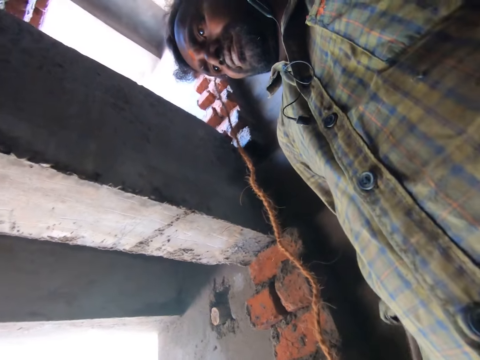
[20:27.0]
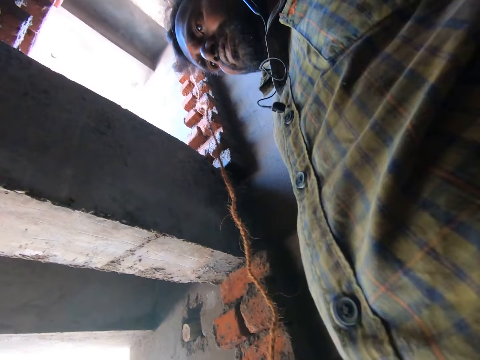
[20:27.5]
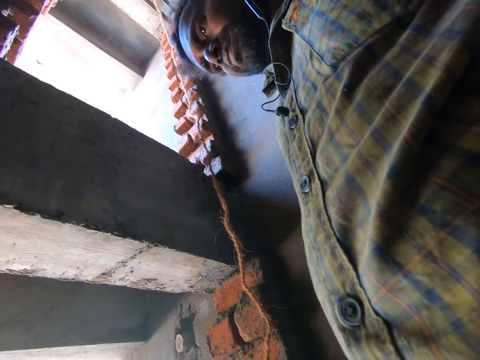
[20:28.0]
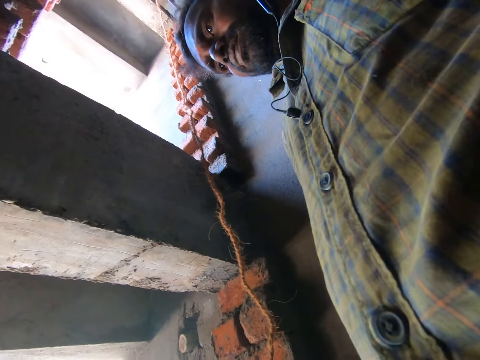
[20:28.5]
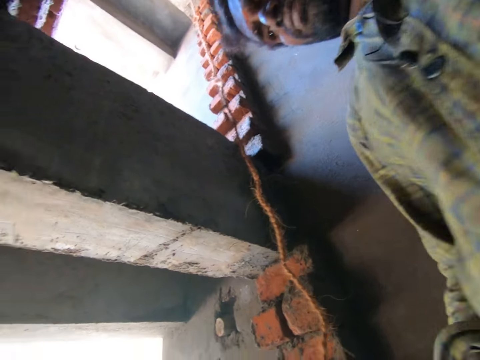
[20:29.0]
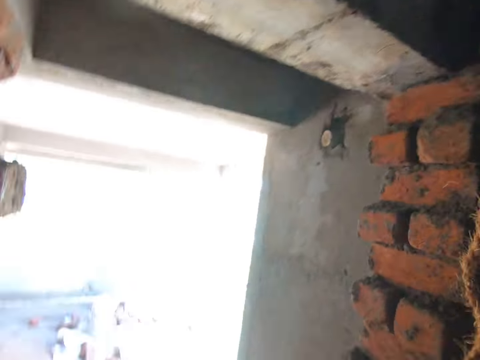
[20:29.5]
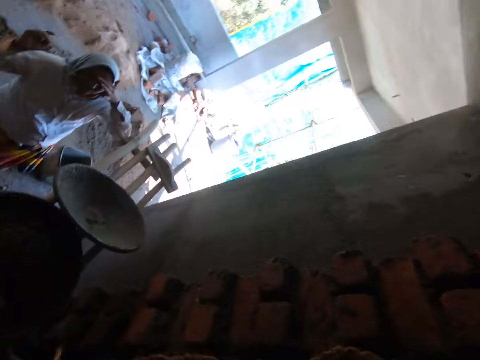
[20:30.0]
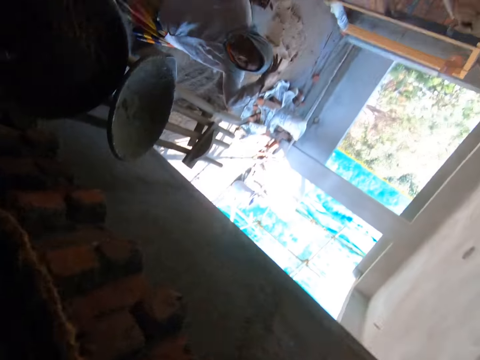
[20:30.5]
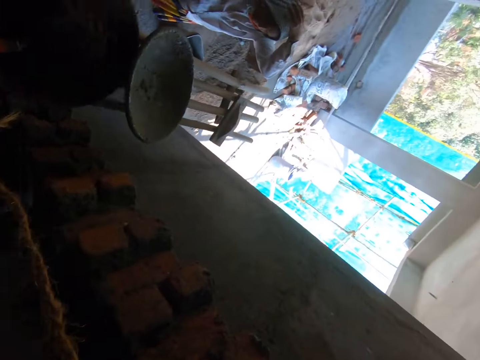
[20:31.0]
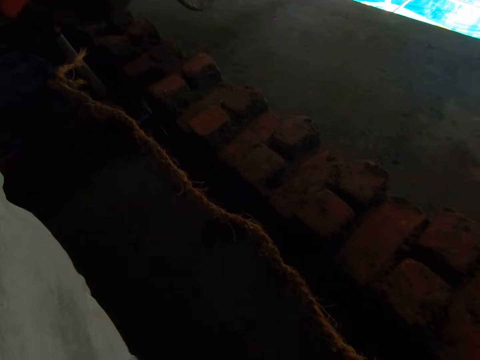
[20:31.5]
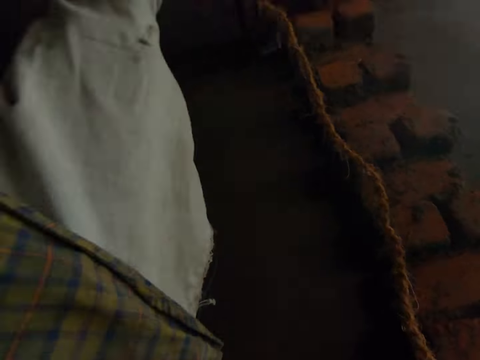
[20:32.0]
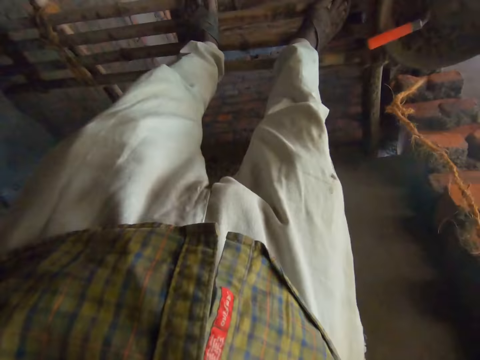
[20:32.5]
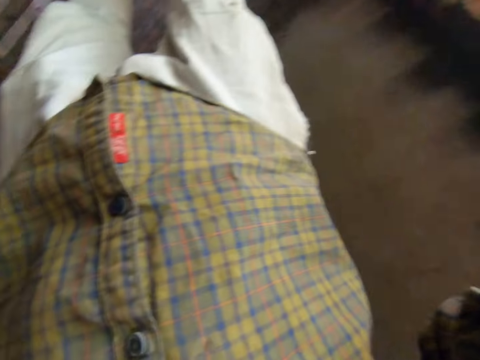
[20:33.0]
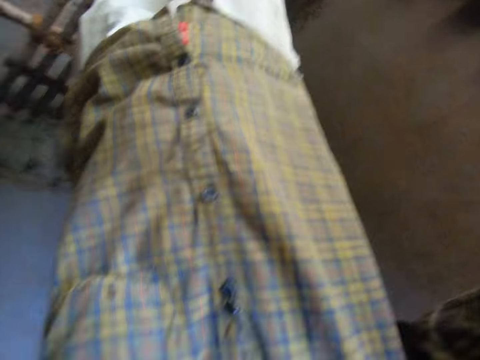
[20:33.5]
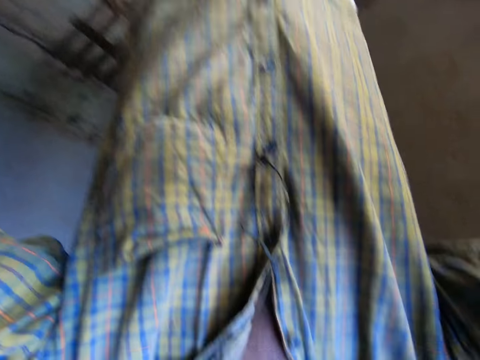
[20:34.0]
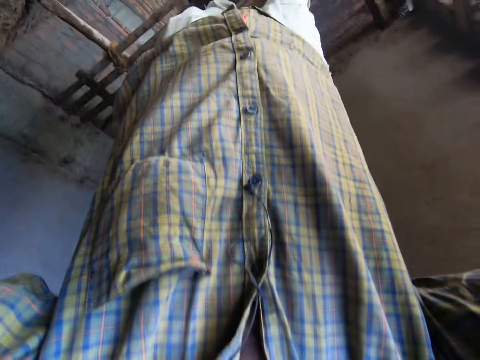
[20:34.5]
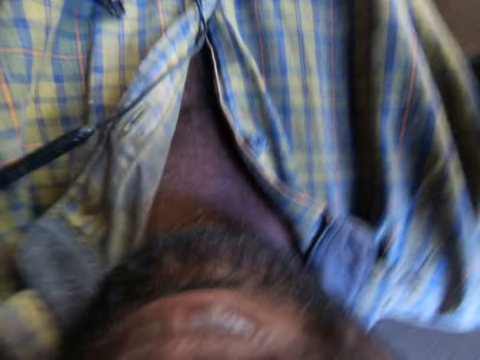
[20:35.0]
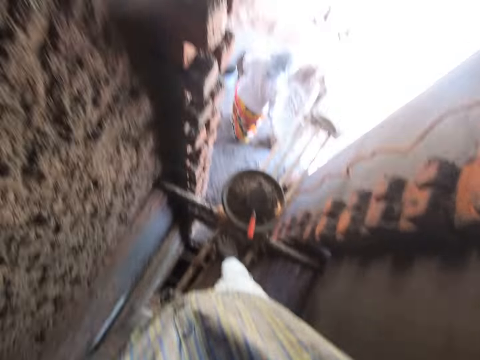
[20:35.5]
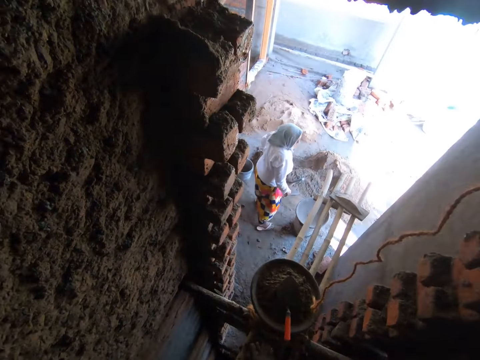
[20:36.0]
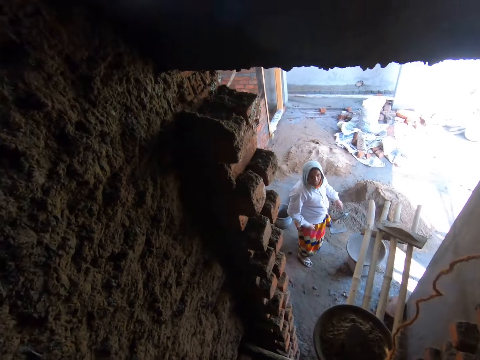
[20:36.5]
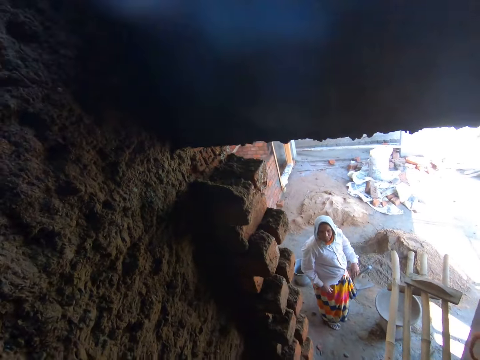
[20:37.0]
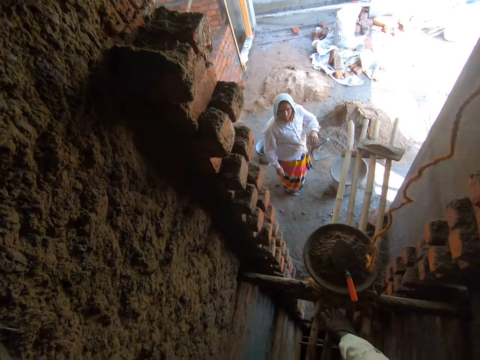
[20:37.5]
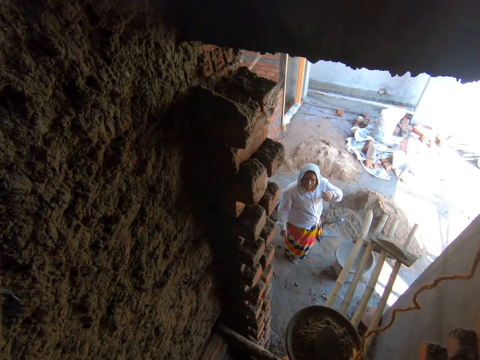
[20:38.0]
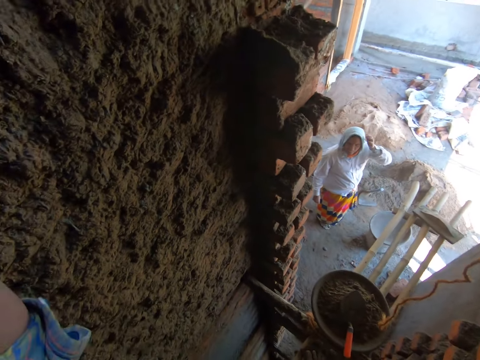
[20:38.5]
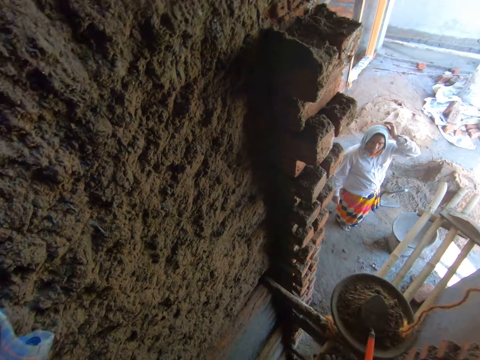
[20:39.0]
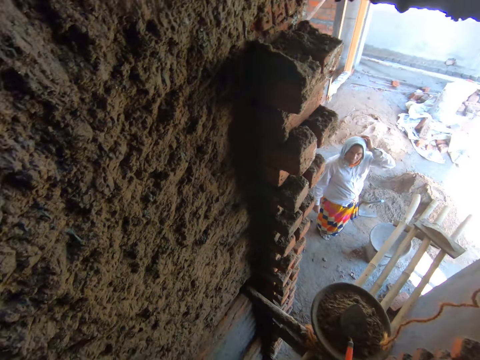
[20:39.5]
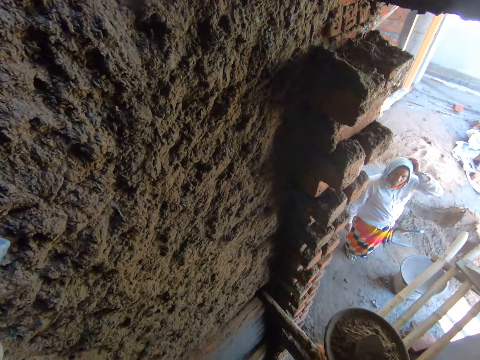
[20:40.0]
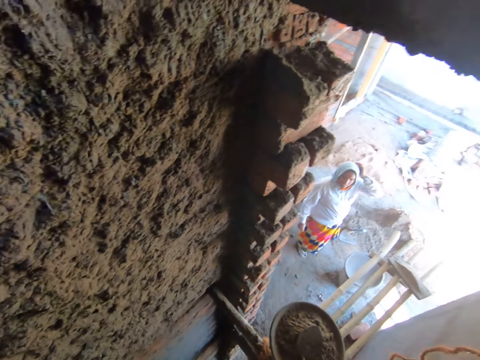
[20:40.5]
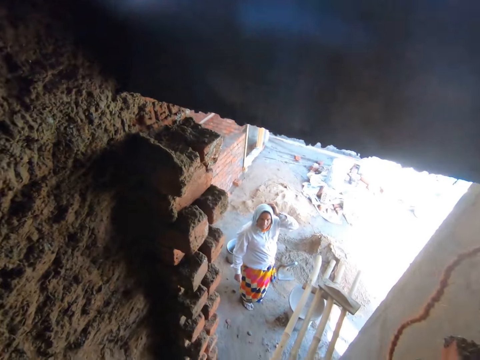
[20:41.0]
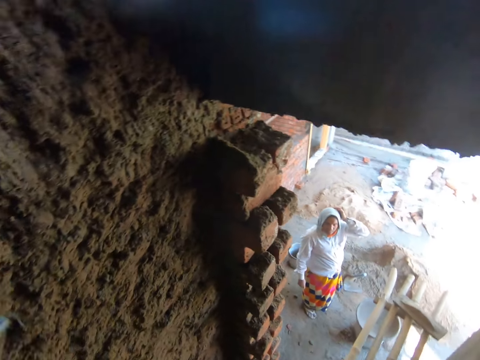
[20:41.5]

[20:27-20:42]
A woman drops the mortar pan on the plastic bucket with her right hand. The woman talks to the camera wearer. The camera wearer adjusts the camera. The woman touches her hand with her left hand.

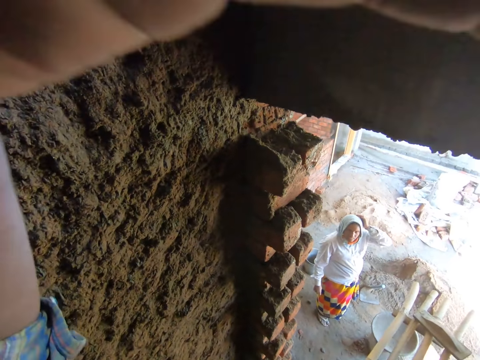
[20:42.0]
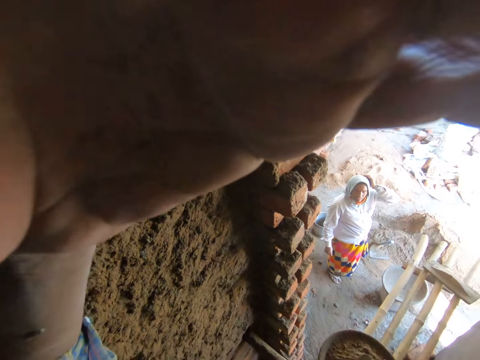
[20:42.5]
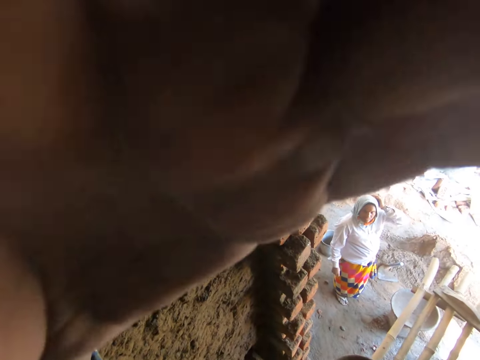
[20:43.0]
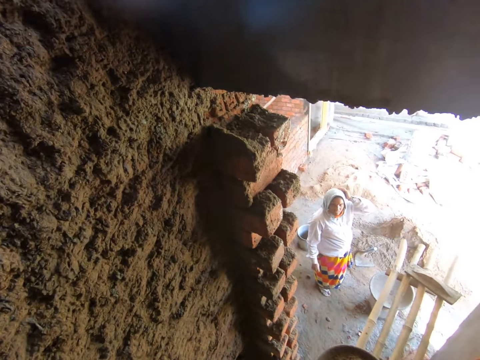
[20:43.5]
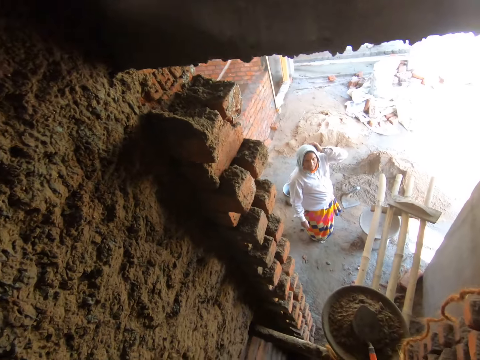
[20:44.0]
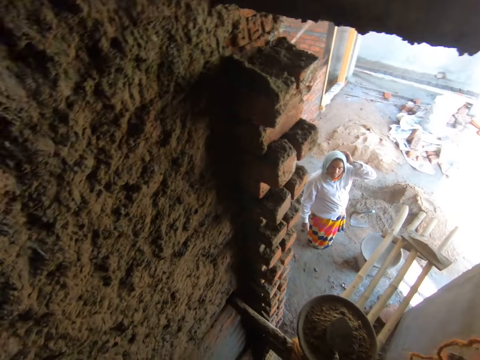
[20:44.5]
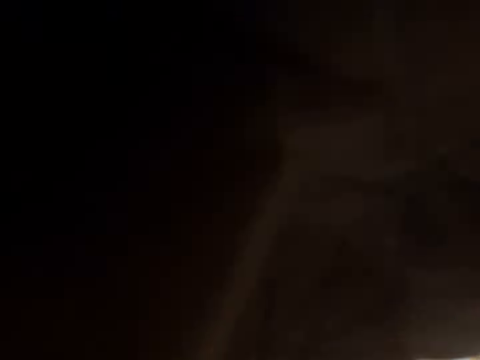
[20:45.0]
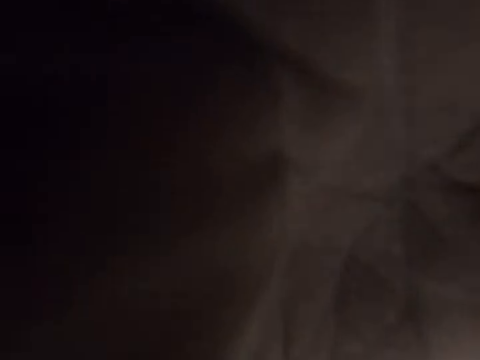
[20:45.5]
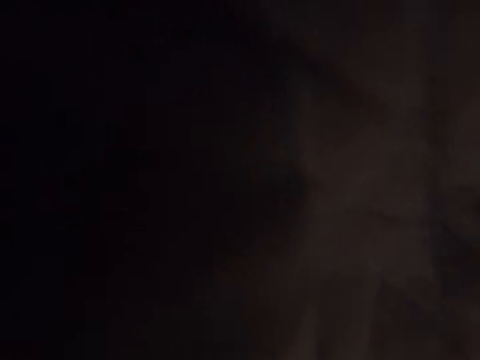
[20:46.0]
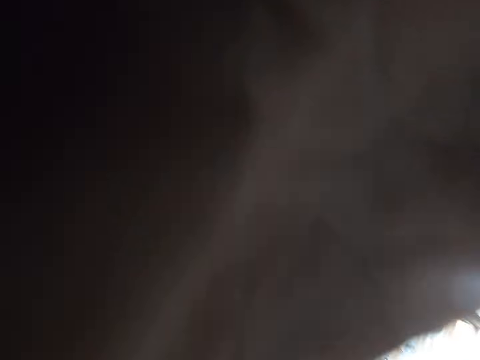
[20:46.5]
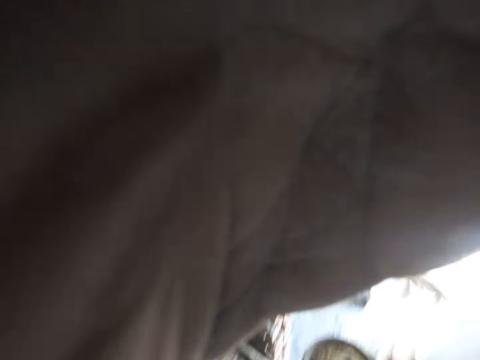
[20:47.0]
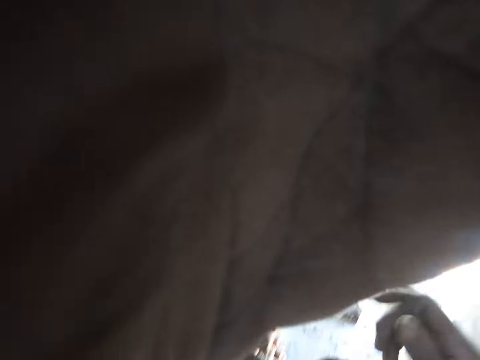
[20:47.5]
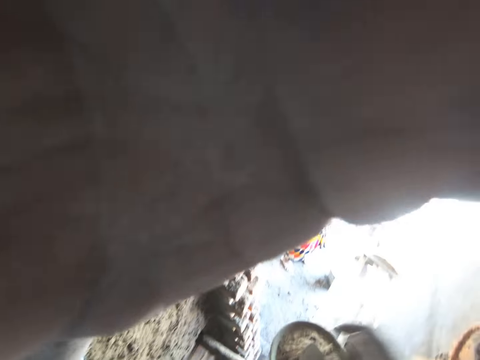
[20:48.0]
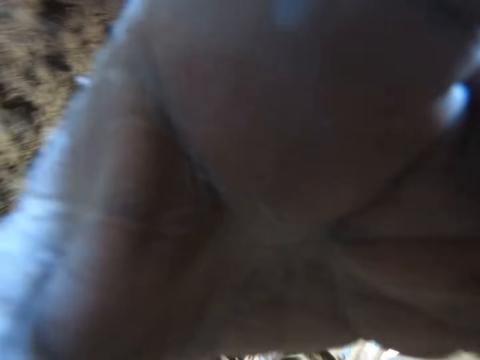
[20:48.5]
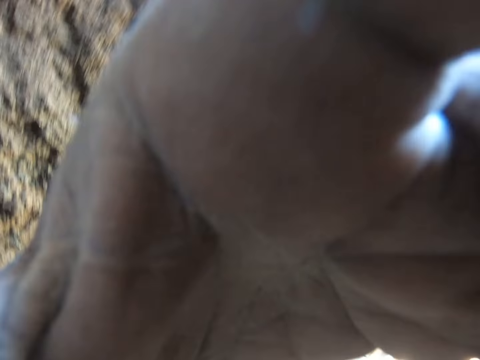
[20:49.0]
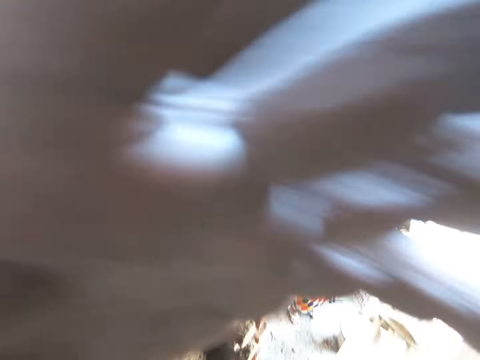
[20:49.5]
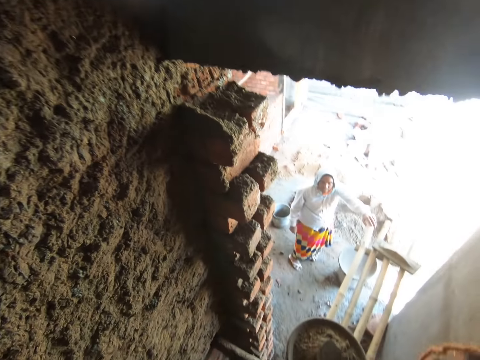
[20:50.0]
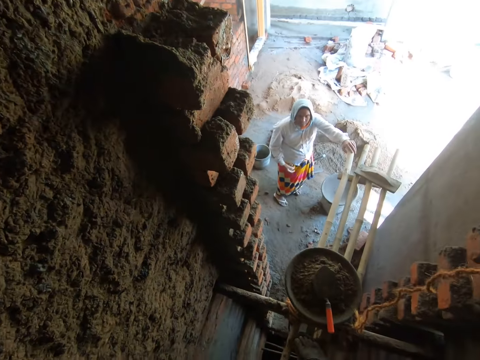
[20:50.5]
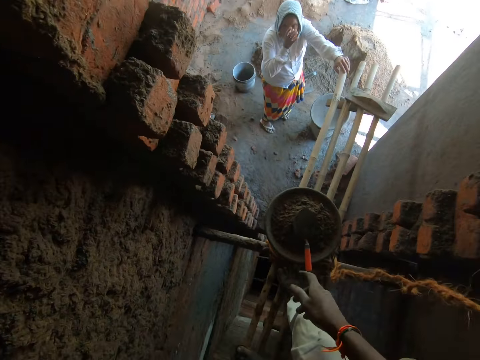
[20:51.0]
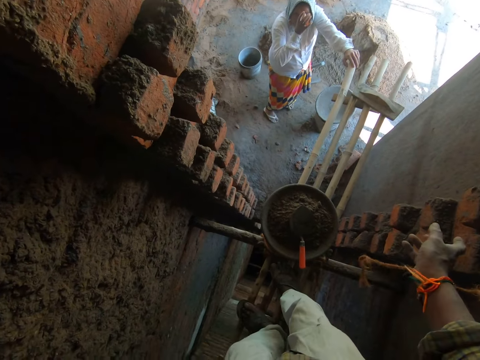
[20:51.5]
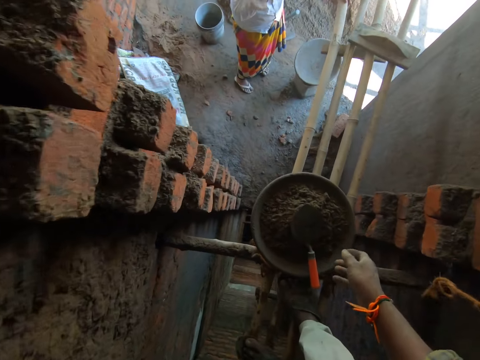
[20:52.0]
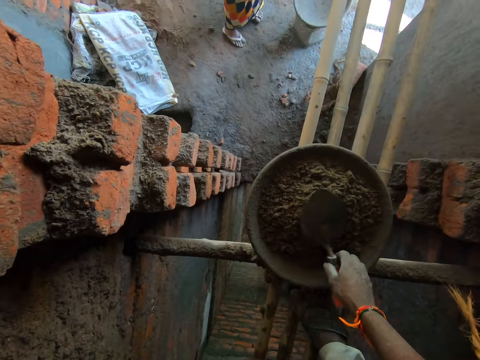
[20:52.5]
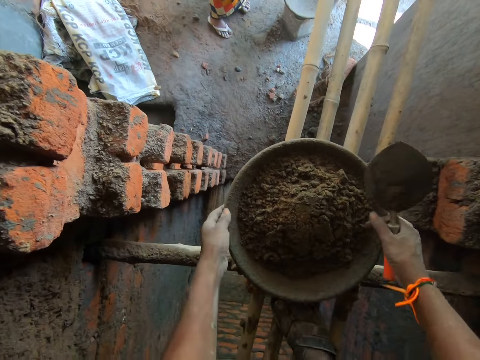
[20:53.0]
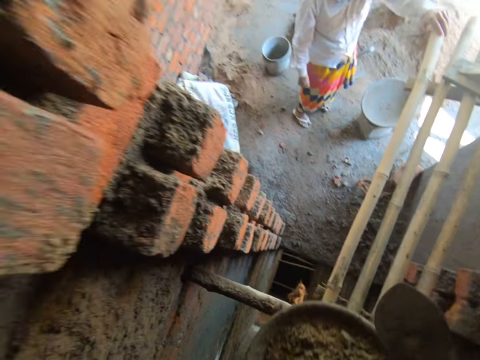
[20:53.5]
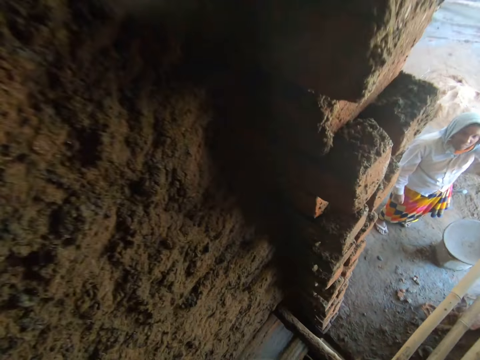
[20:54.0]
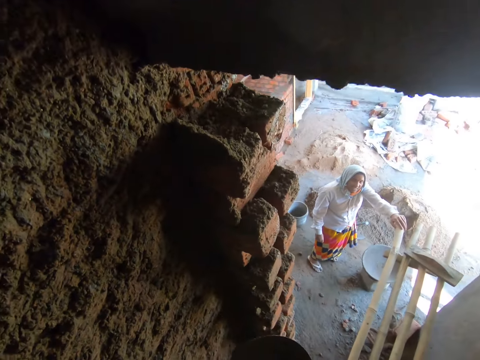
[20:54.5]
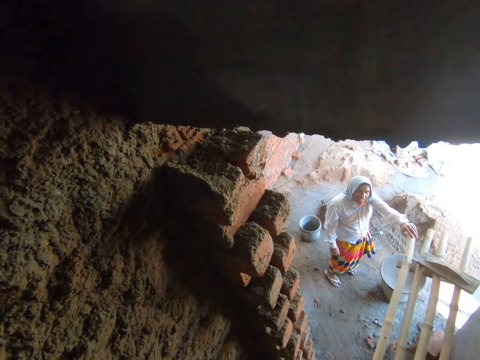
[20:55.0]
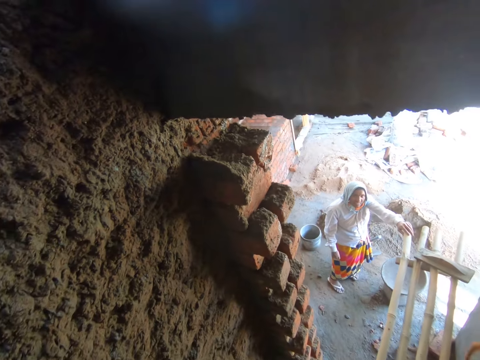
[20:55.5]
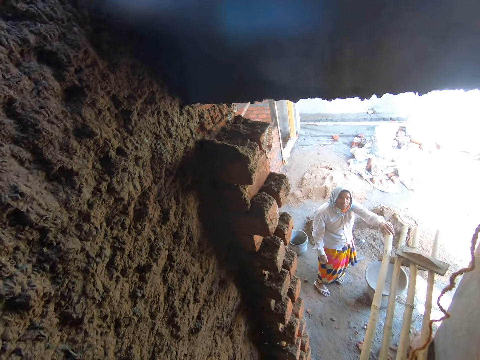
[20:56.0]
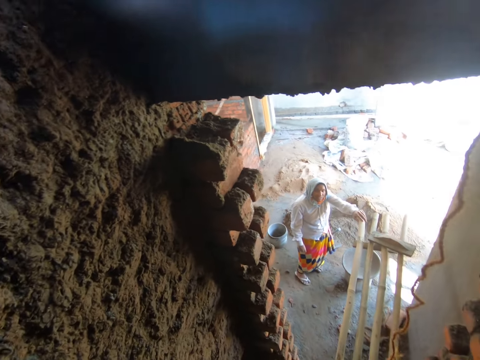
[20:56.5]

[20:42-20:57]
The camera wearer touches his face with his left hand. The woman places her left hand on the bamboo scaffolding. The woman touches her face with her right hand. The camera wearer takes the trowel from the mortar pan with his hand. He carries the mortar pan from the bamboo scaffolding with his hands. The woman talks to the camera wearer.
